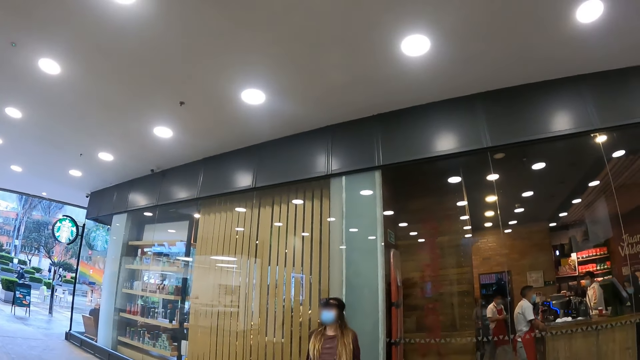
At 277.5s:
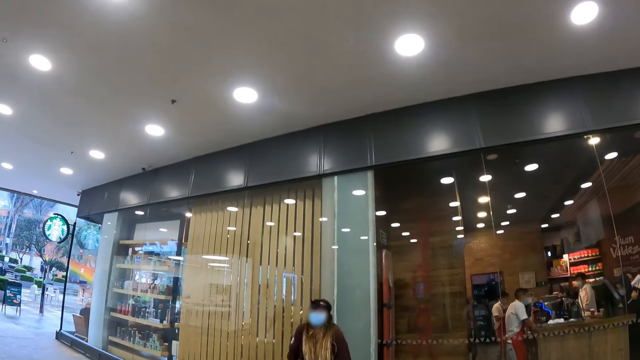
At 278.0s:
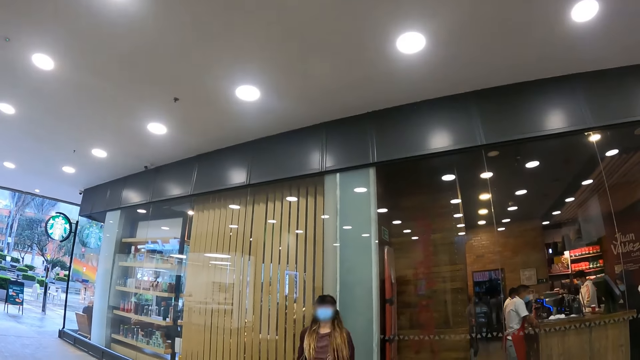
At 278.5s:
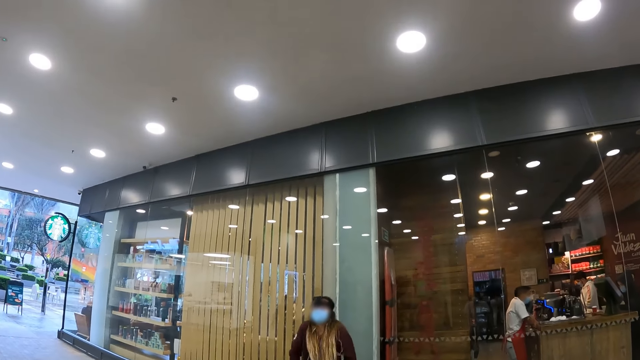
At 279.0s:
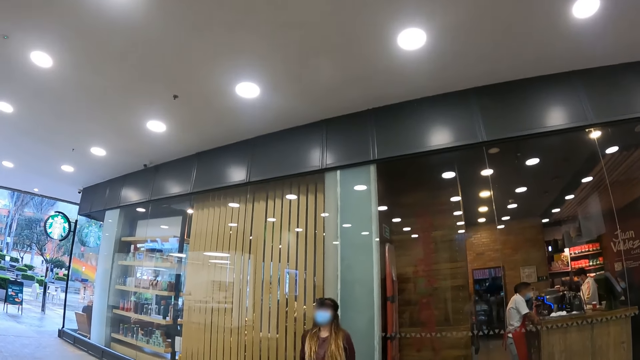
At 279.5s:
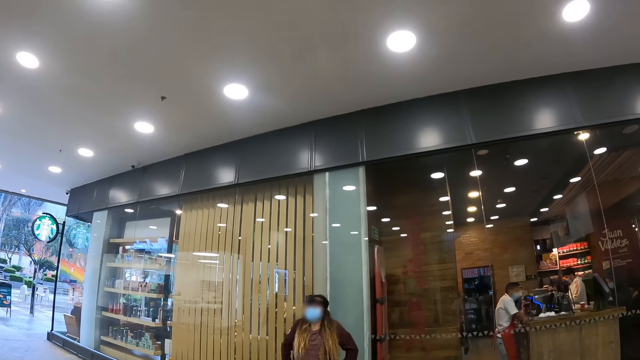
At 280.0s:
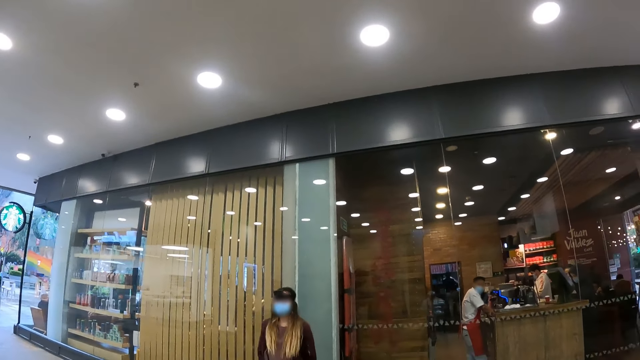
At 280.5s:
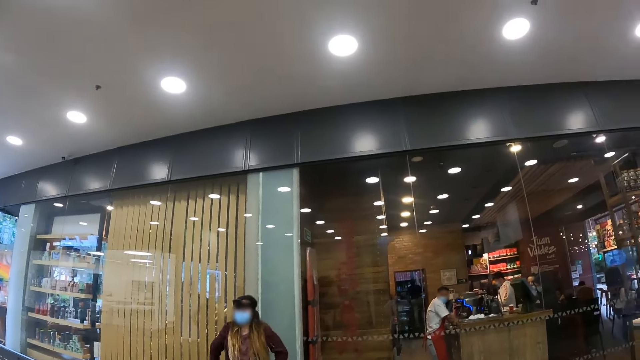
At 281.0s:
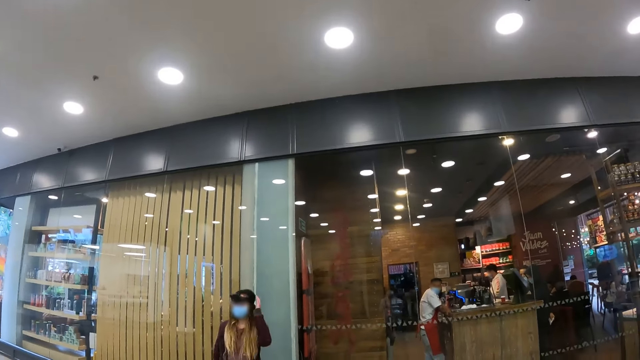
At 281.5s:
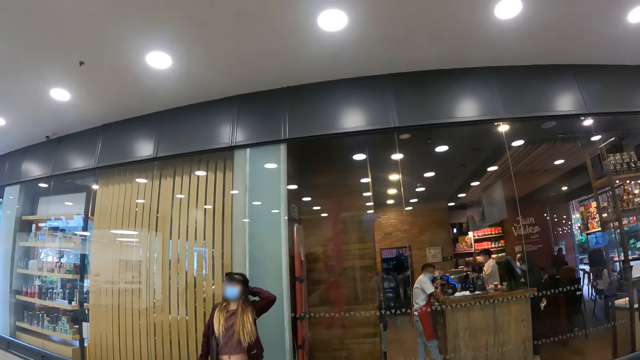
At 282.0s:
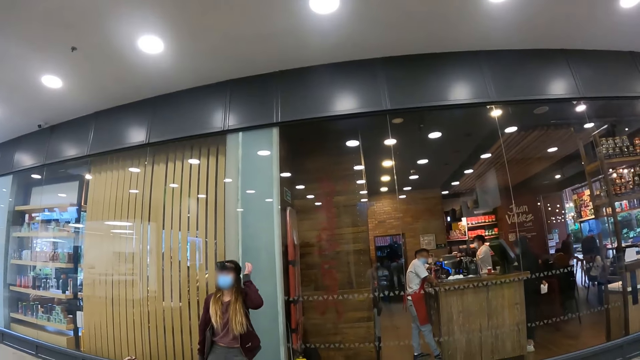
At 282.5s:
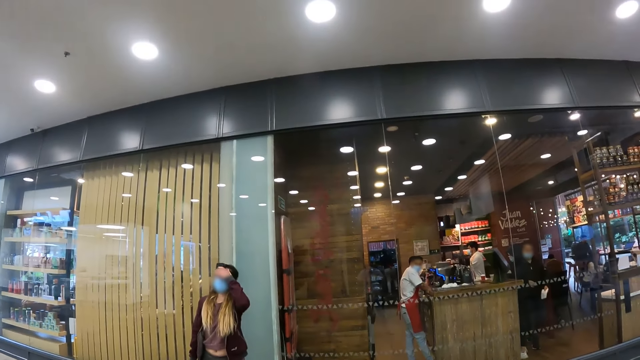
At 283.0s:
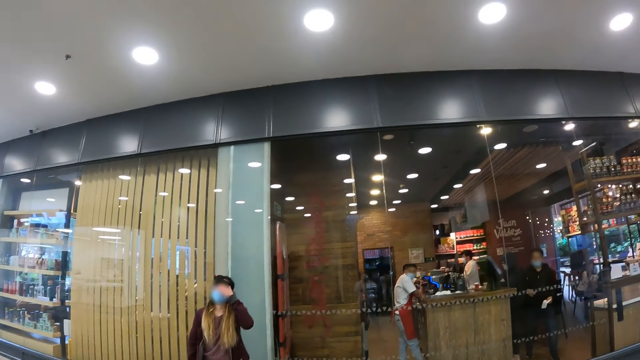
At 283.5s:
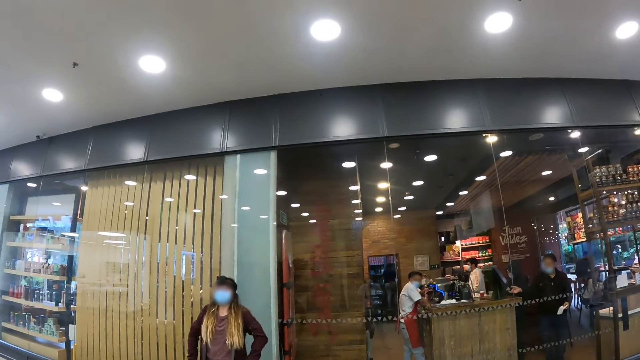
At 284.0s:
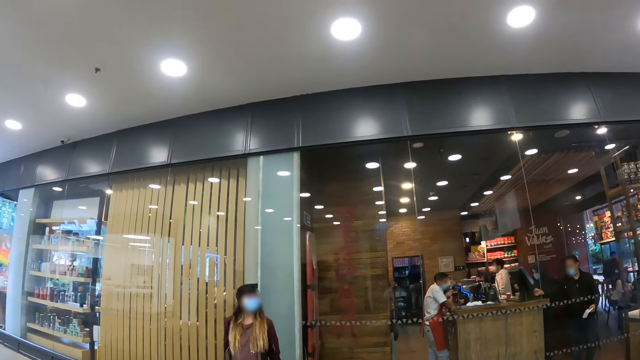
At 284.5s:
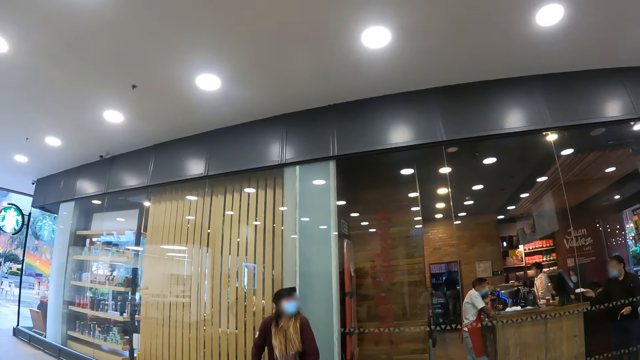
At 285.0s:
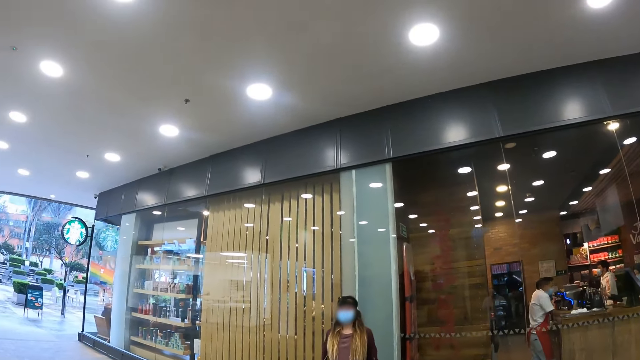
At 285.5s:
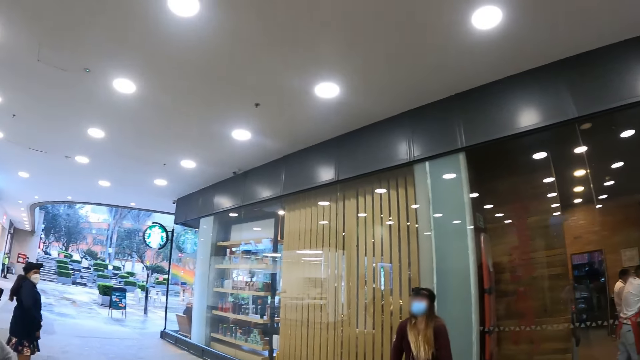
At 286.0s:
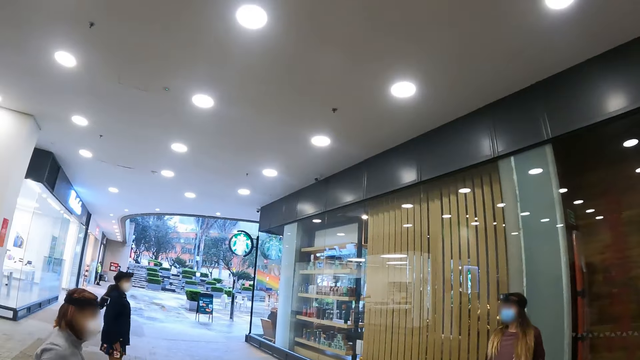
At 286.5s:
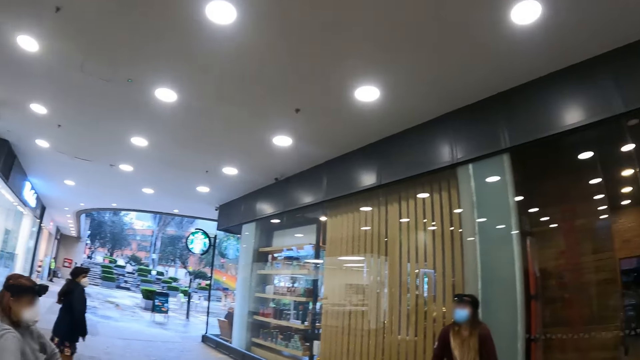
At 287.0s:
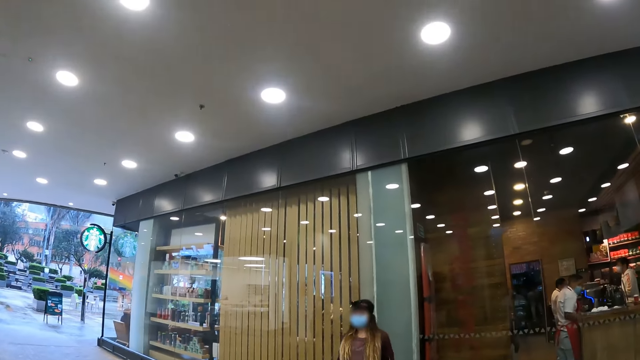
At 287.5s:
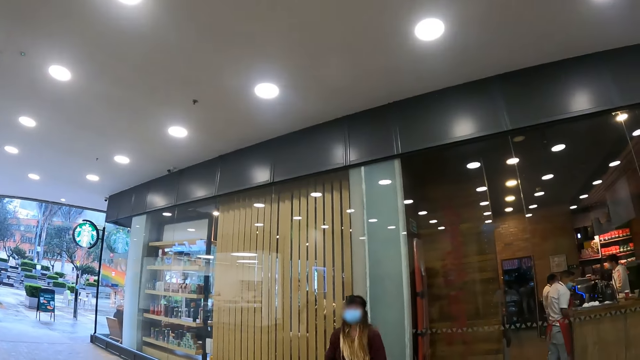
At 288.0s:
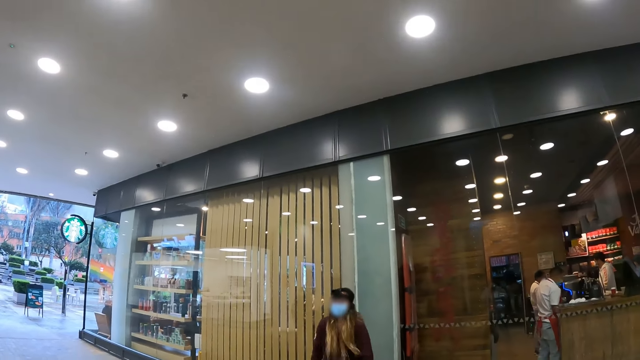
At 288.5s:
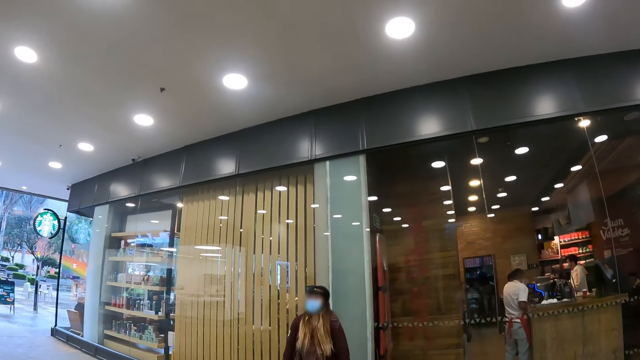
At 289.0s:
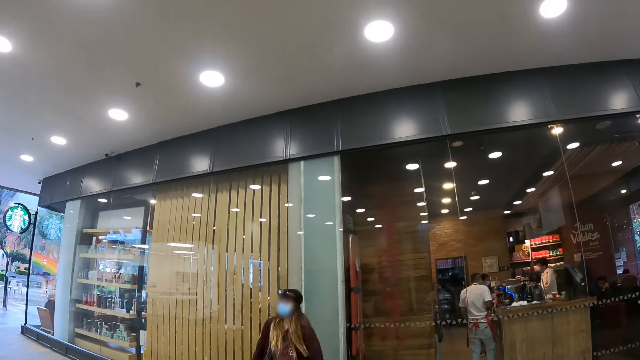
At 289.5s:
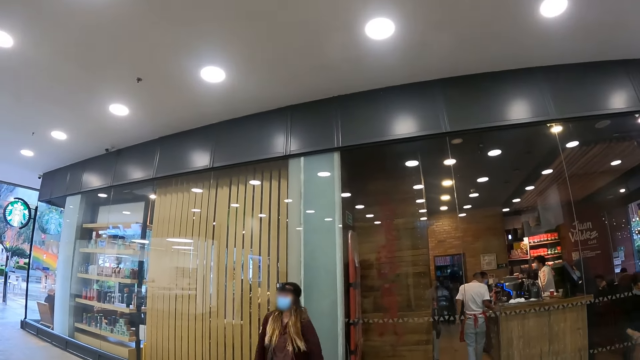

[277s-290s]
A woman moves her hand to the head. The camera wearer looks around.

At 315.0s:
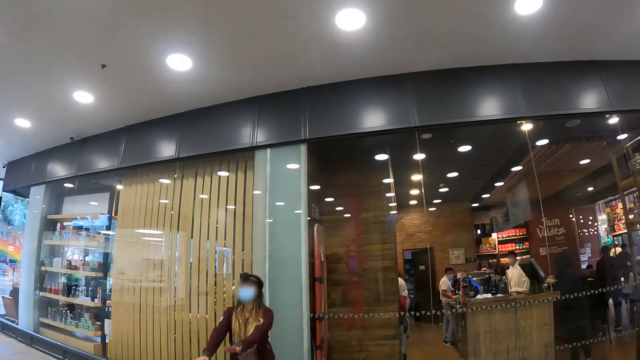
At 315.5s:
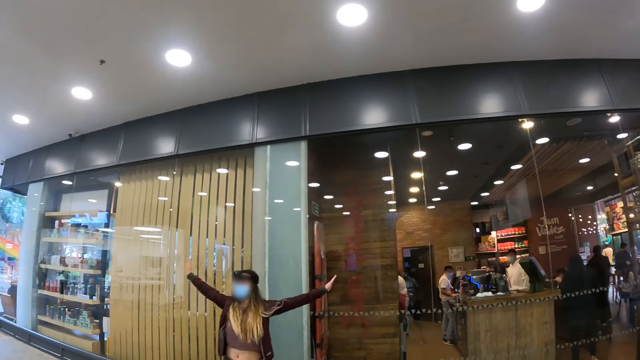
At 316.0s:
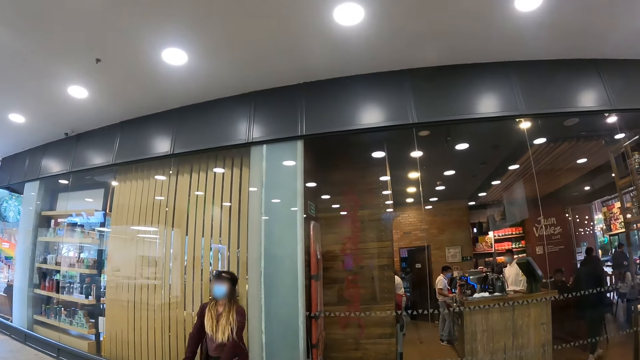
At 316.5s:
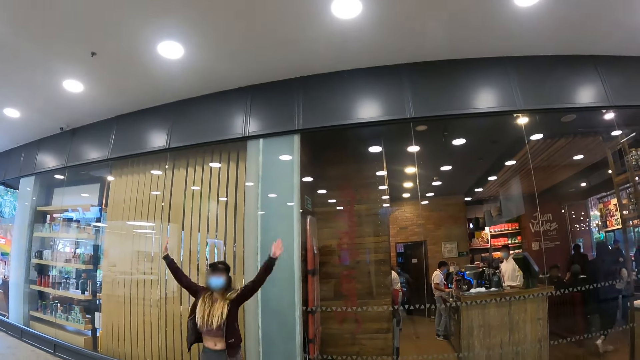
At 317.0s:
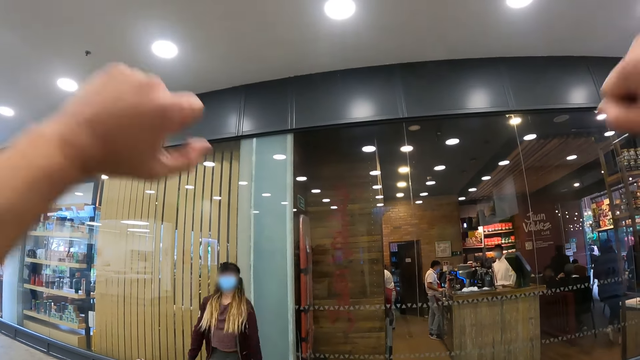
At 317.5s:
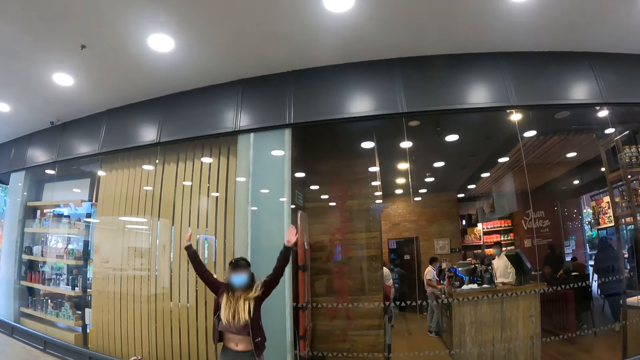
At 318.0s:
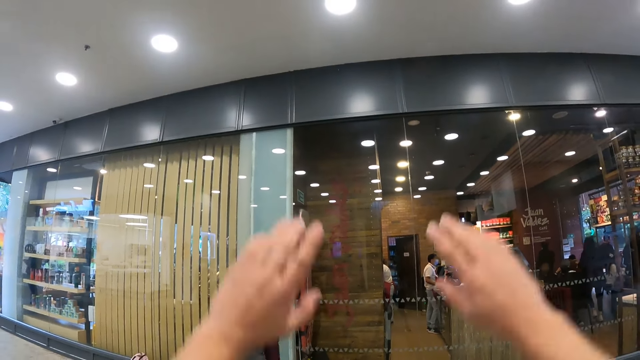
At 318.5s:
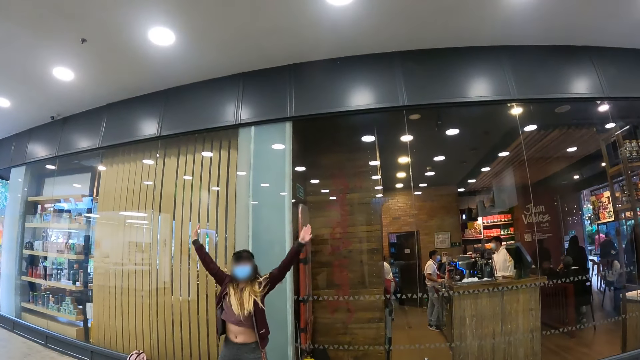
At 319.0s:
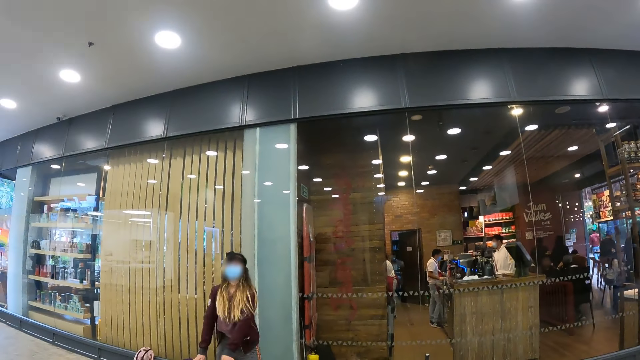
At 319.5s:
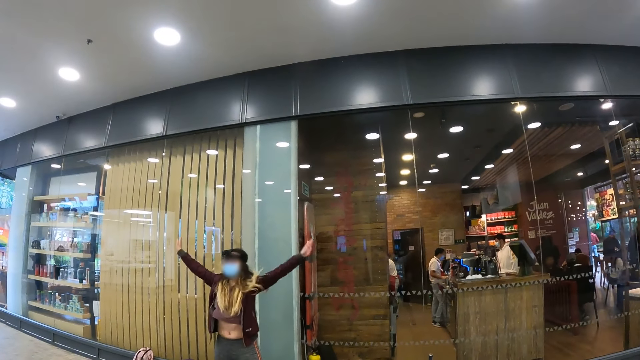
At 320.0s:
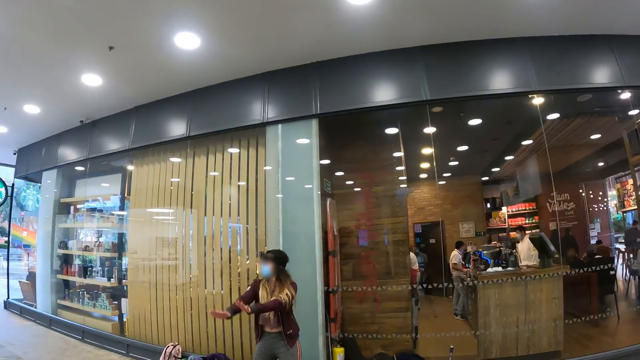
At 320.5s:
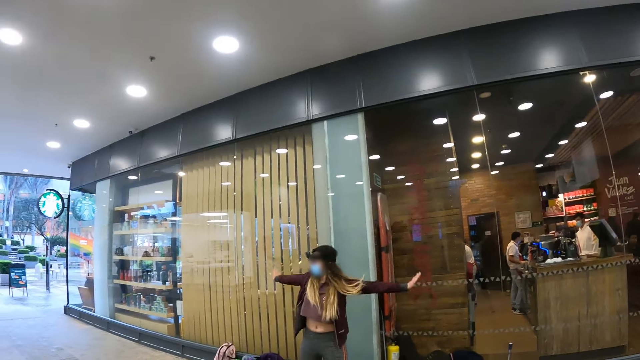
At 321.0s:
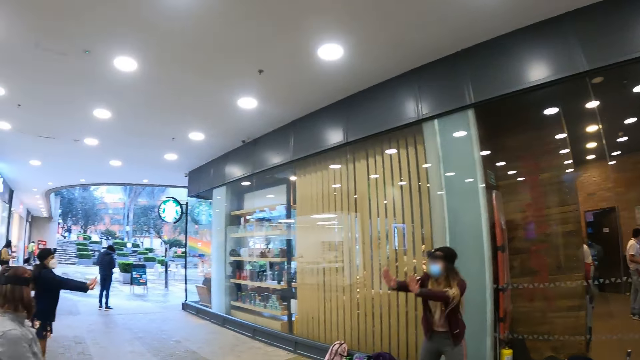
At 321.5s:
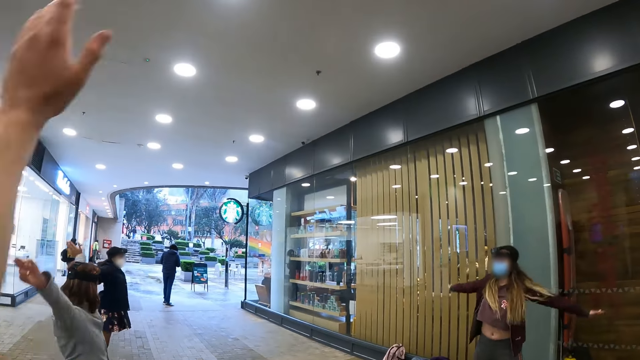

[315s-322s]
The camera wearer lifts their hands up and down.
